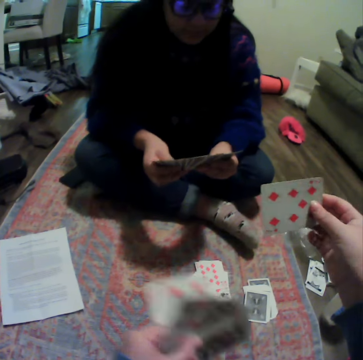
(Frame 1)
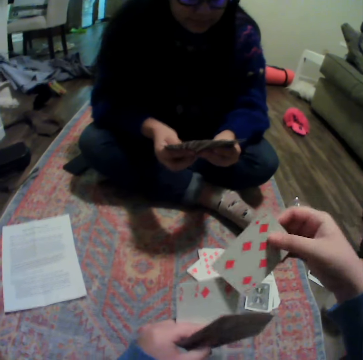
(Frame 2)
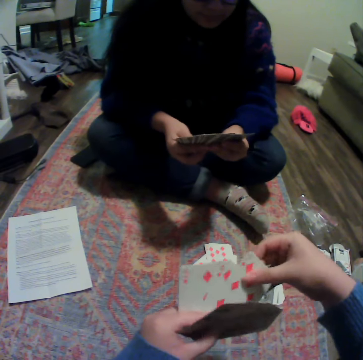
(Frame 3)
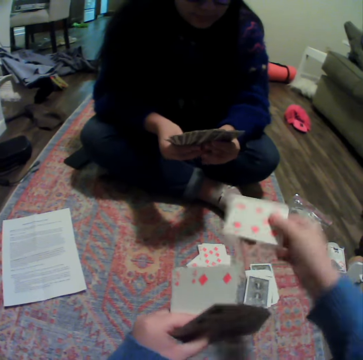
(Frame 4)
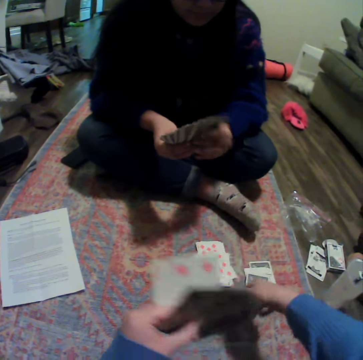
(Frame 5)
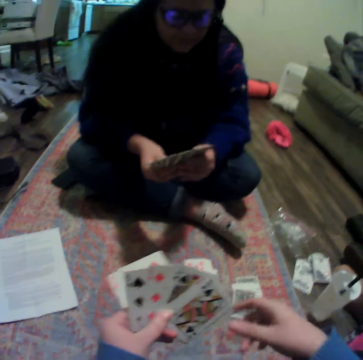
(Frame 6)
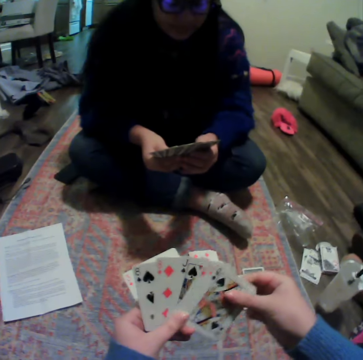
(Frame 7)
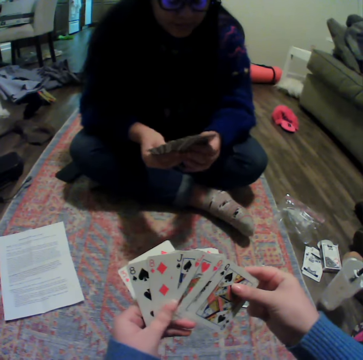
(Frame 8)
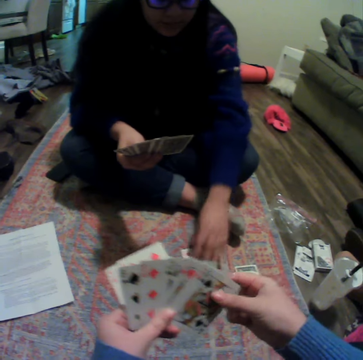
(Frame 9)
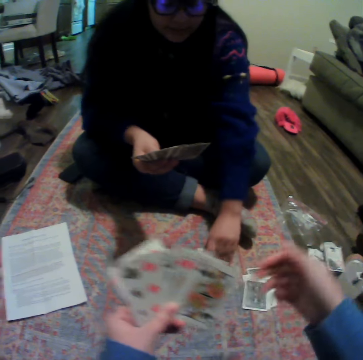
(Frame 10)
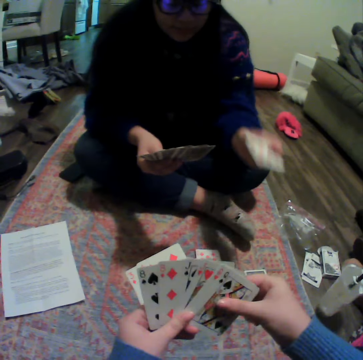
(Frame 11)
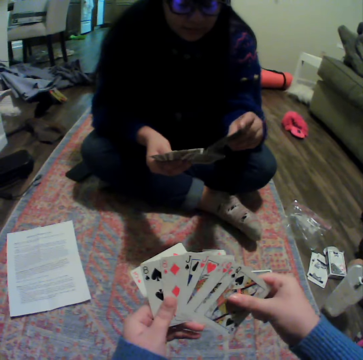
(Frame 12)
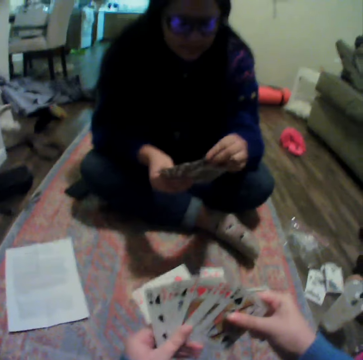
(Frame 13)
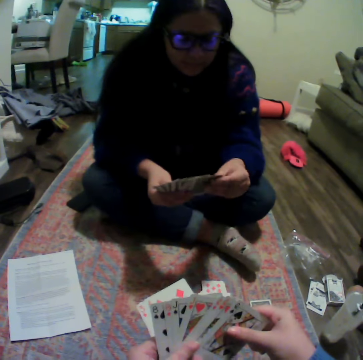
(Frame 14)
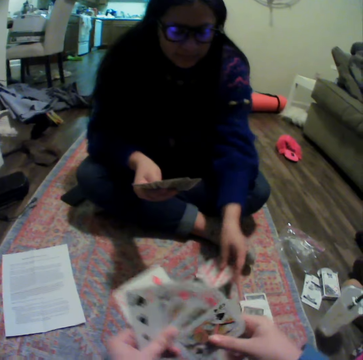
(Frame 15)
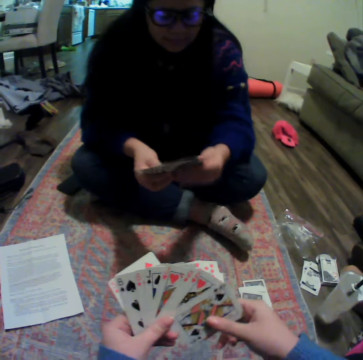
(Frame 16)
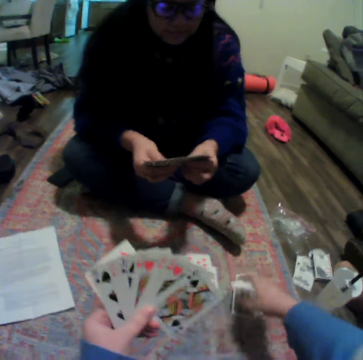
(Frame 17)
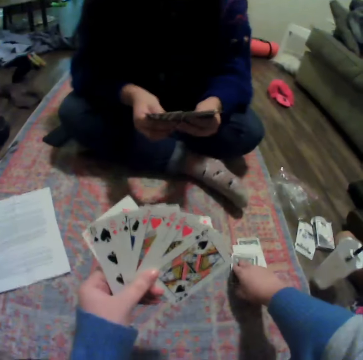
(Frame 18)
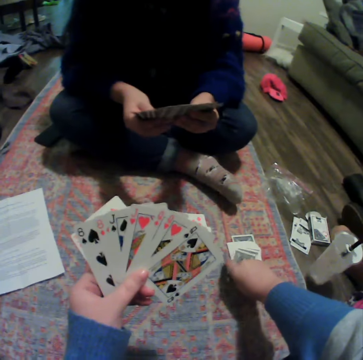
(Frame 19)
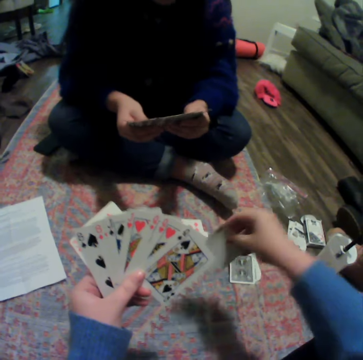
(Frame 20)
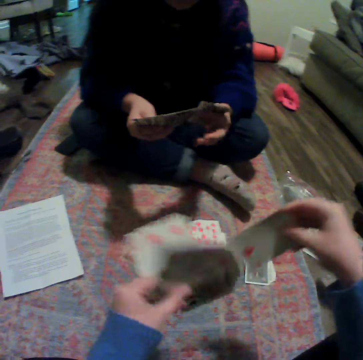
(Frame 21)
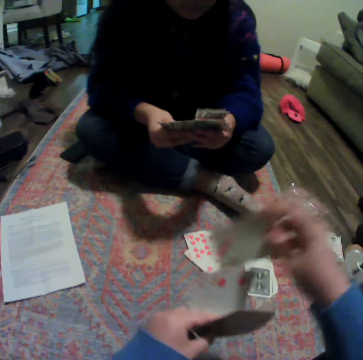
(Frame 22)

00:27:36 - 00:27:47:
The camera wearer puts cards between other cards. They place a card on the carpet. They move a hand, touch on the cards. A woman picks a card on the carpet. The woman puts the card on other cards. The camera wearer spreads cards. The woman talks to the camera wearer. The camera wearer places a card on the carpet. The woman plays a card. The camera wearer picks a card on the carpet. The woman spreads the card.

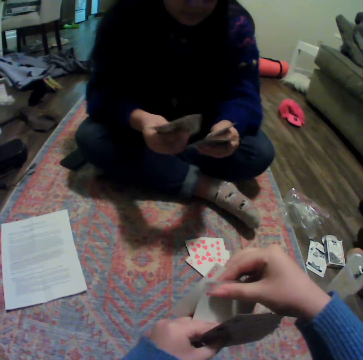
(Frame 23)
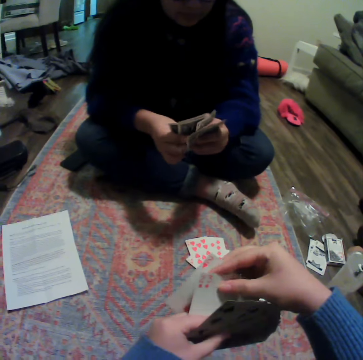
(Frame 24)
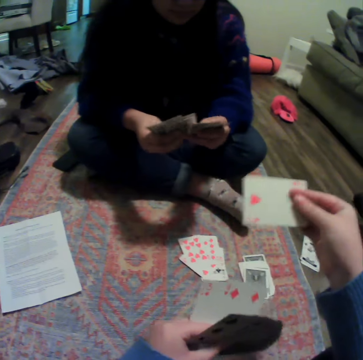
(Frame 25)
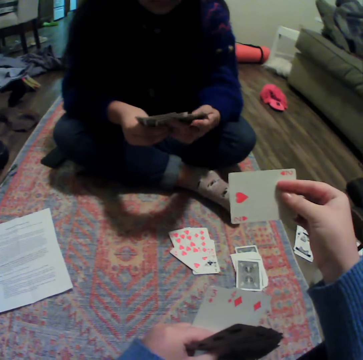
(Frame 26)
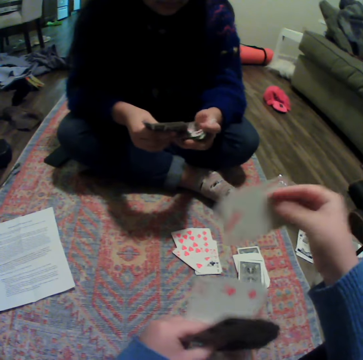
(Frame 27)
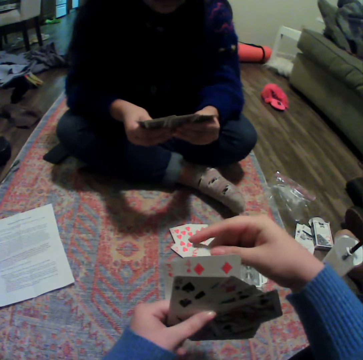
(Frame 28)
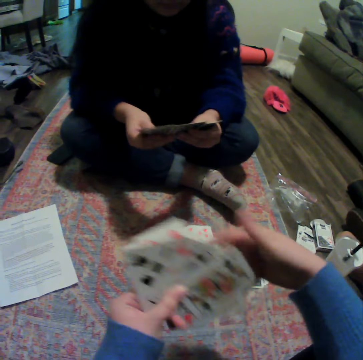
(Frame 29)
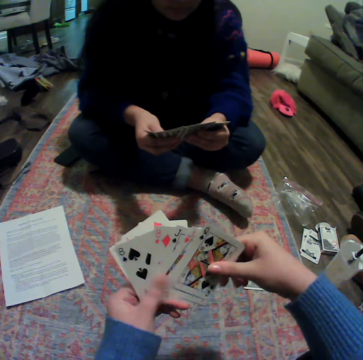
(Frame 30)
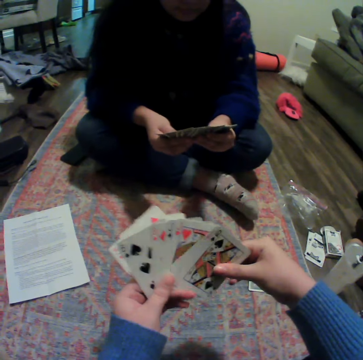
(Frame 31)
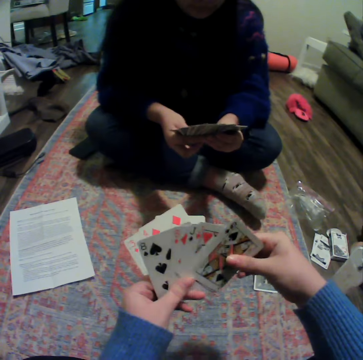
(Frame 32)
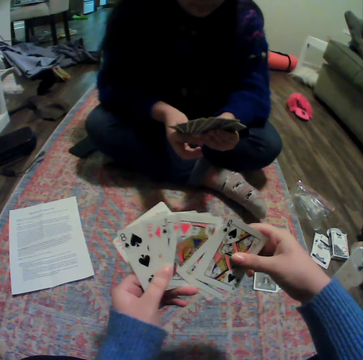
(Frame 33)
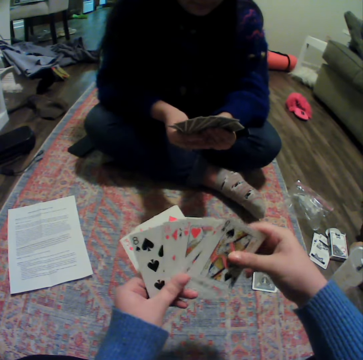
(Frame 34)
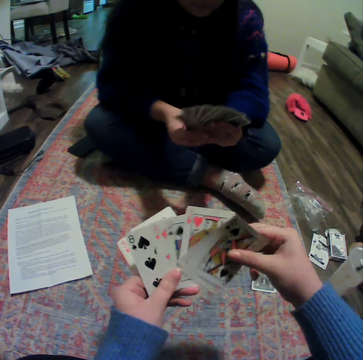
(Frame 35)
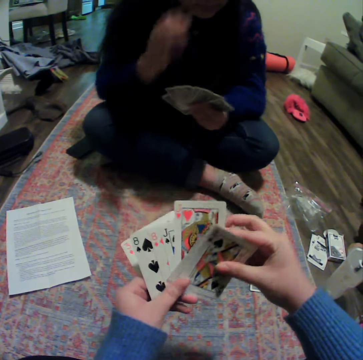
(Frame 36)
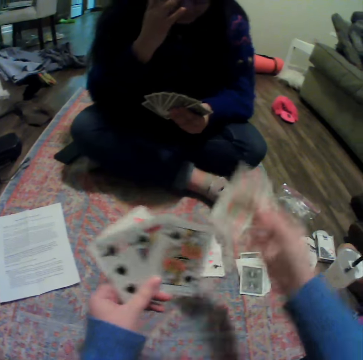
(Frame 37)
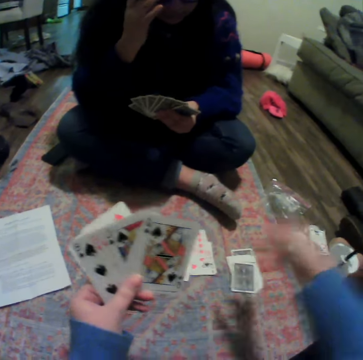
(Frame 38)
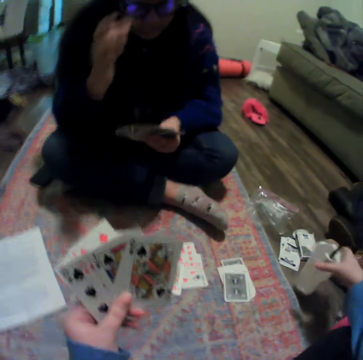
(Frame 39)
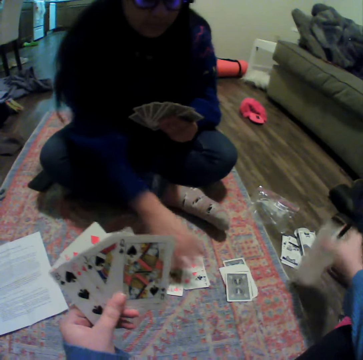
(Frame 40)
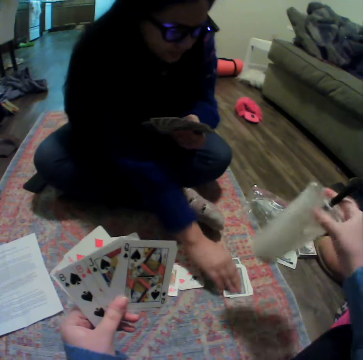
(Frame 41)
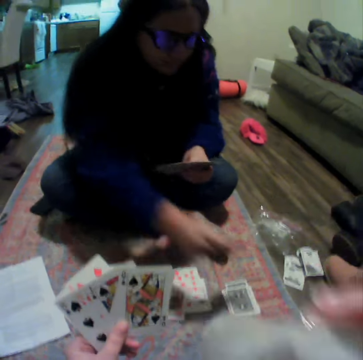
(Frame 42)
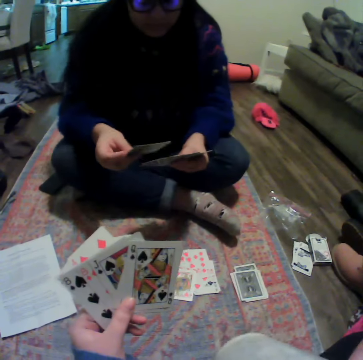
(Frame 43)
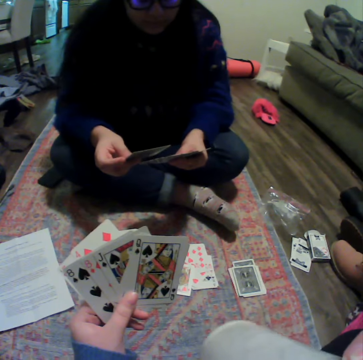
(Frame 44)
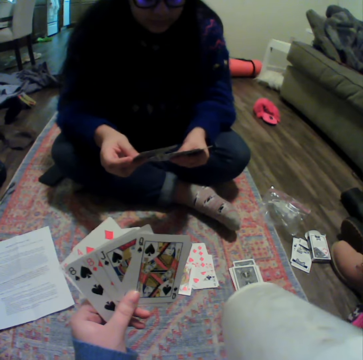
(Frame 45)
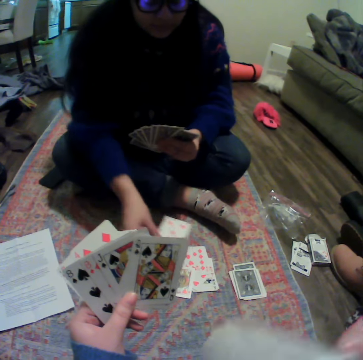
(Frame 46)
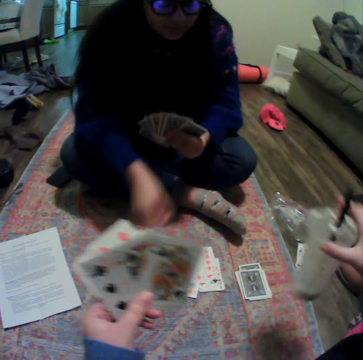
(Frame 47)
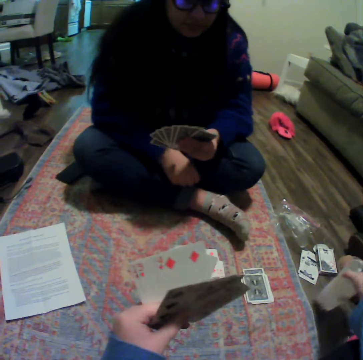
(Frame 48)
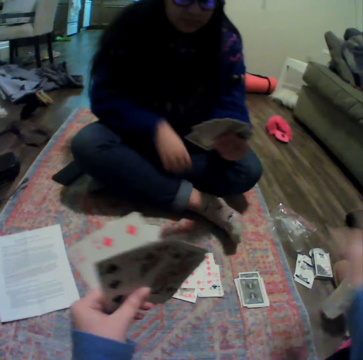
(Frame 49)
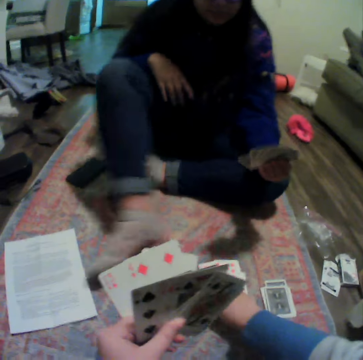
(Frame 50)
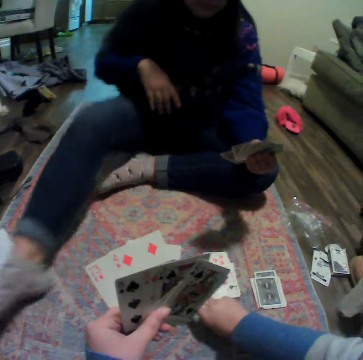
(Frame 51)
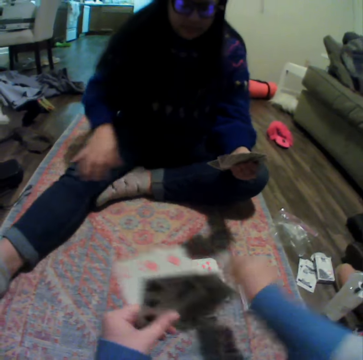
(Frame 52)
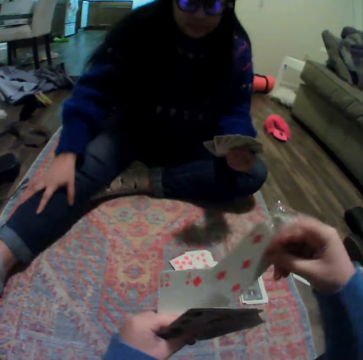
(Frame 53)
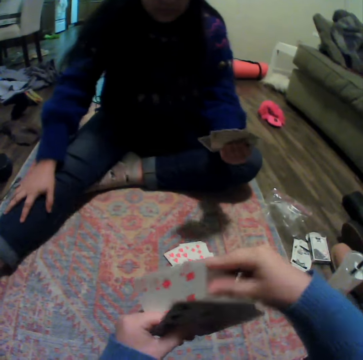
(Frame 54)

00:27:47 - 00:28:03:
A woman organizes her cards. The camera wearer looks at the card. The woman reshuffles cards. The camera wearer puts cards in other cards. The woman spreads cards. The camera wearer spreads cards. The woman moves a hand. The camera wearer drops a card on the carpet and picks up a plastic cup. The woman picks a card on the carpet. The camera wearer shakes the plastic cup and drinks something. The woman looks at a card and plays the card. The camera wearer puts the plastic cup on the floor. The woman stretches out her leg. The camera wearer picks a card.

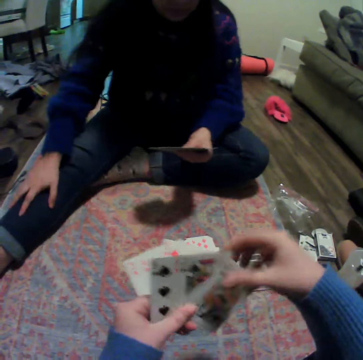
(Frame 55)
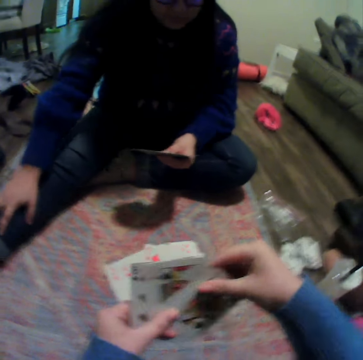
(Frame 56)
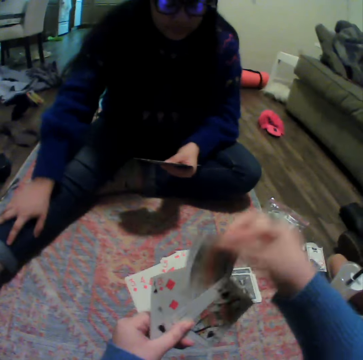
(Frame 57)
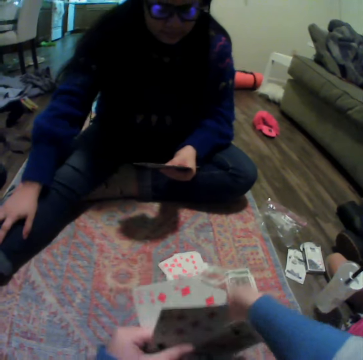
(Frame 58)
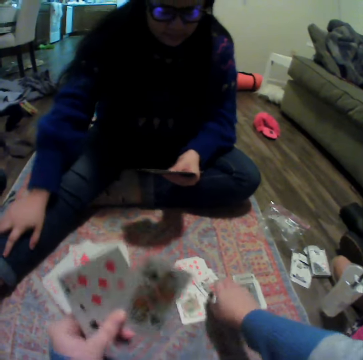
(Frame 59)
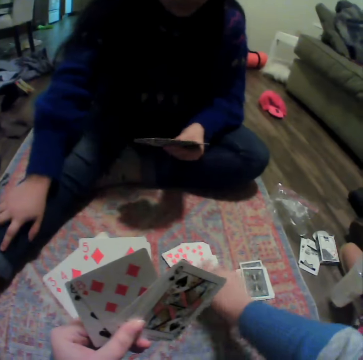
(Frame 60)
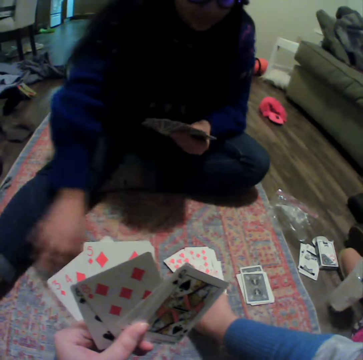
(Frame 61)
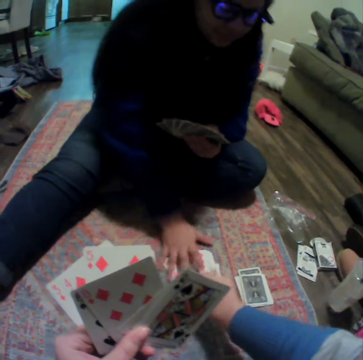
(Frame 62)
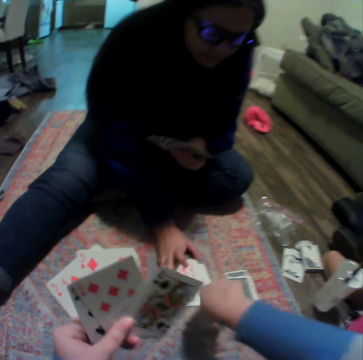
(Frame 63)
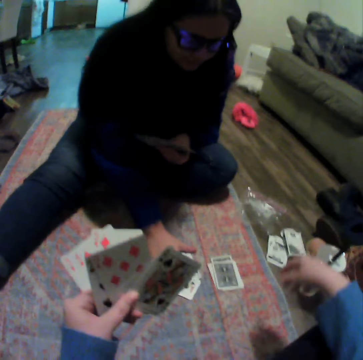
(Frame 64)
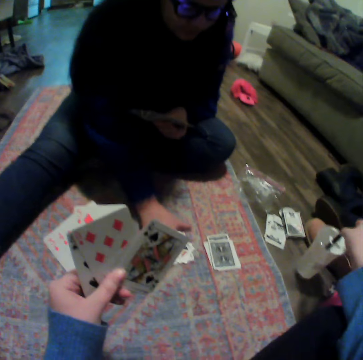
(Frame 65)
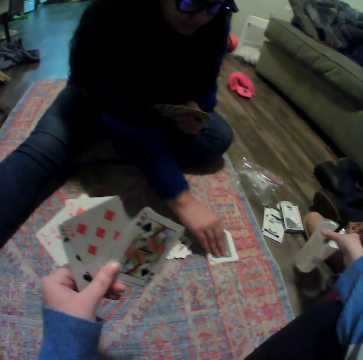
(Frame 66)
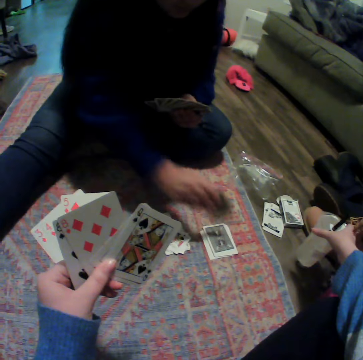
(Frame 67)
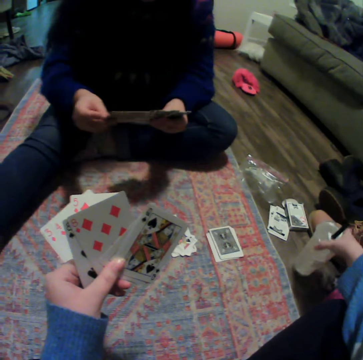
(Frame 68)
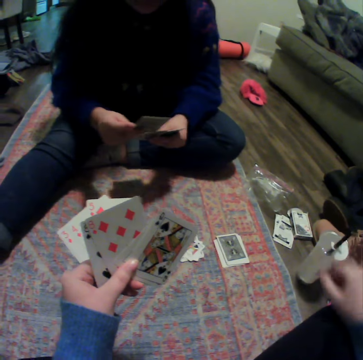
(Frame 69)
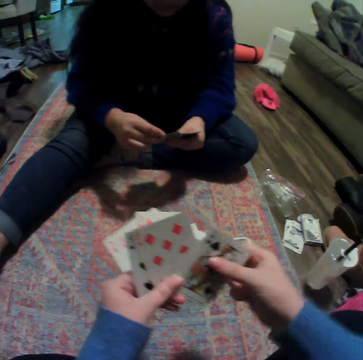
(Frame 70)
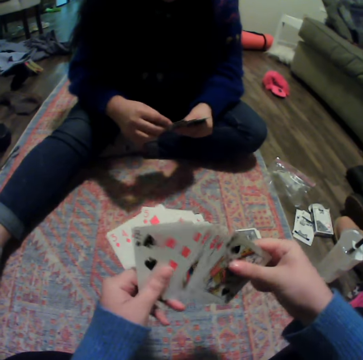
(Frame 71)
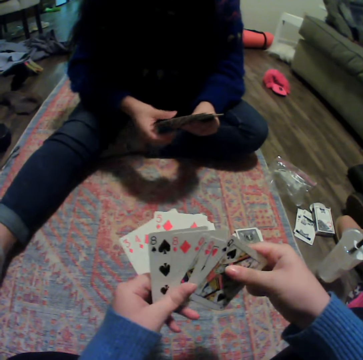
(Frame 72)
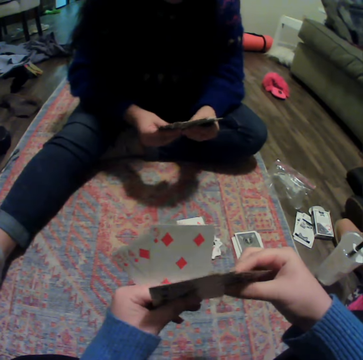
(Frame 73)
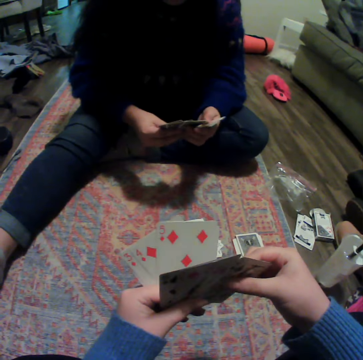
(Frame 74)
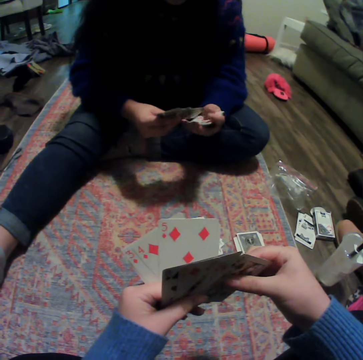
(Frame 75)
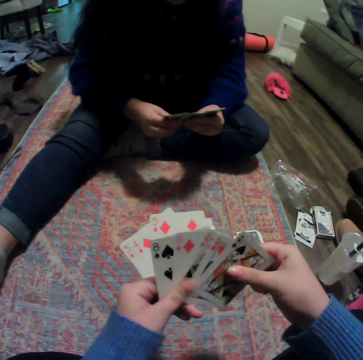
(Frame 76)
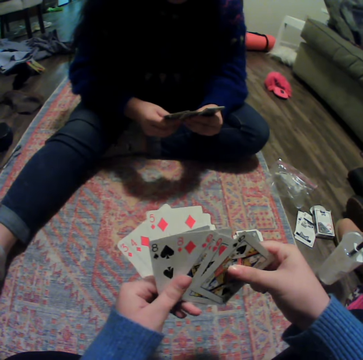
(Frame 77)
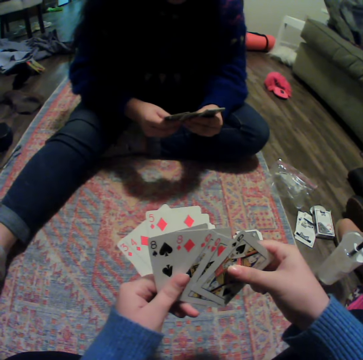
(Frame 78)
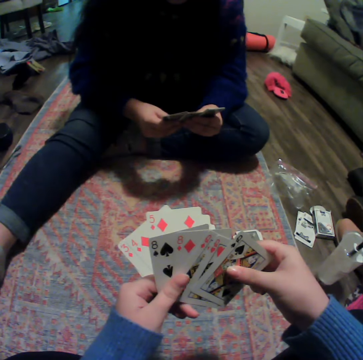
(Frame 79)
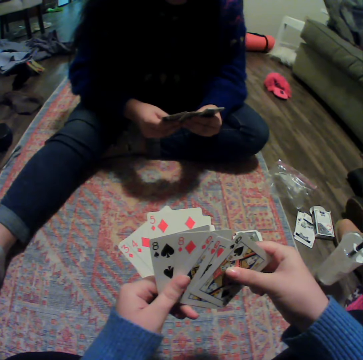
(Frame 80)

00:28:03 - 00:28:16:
The camera wearer puts a card between other cards. She places a card on the carpet. A woman gathers cards. The camera wearer moves cards. The woman picks a card on the carpet. The camera wearer moves a plastic cup. The woman looks at a card. The camera wearer organizes her cards, spreads the cards. The woman puts the card on other cards and spreads cards.
